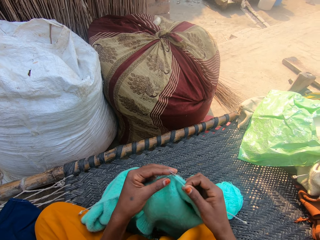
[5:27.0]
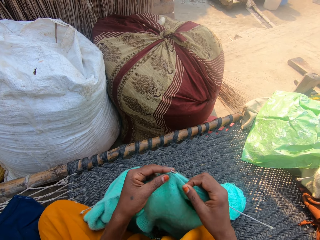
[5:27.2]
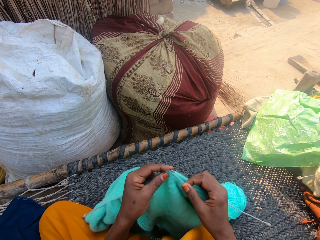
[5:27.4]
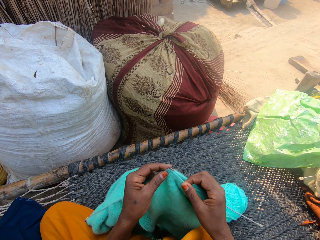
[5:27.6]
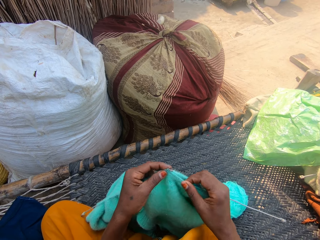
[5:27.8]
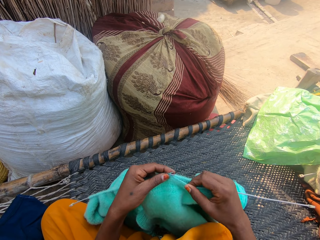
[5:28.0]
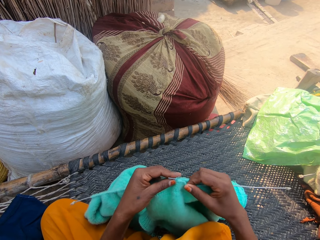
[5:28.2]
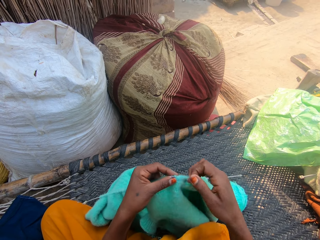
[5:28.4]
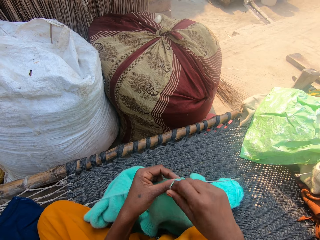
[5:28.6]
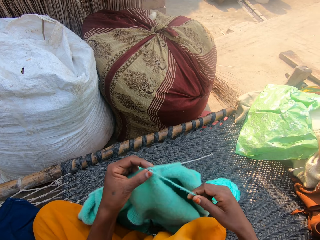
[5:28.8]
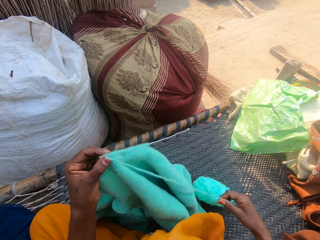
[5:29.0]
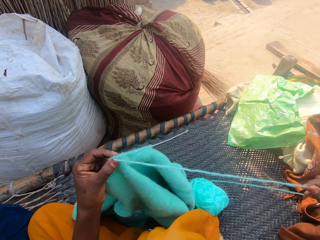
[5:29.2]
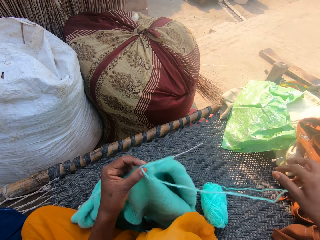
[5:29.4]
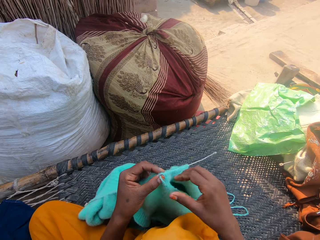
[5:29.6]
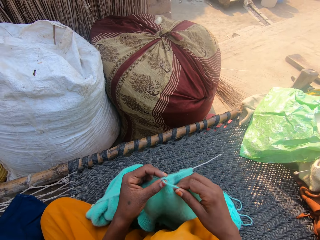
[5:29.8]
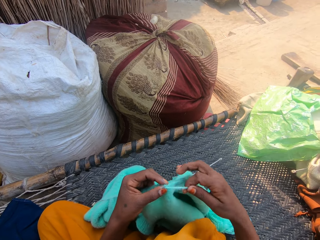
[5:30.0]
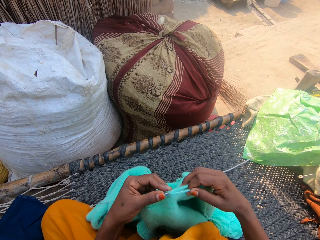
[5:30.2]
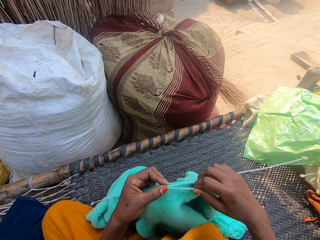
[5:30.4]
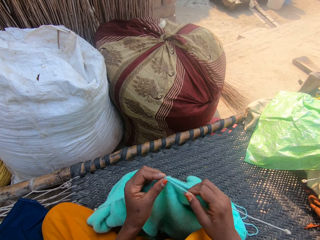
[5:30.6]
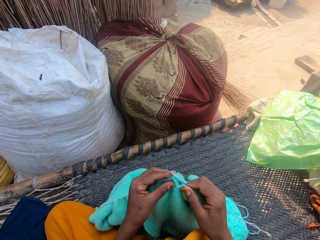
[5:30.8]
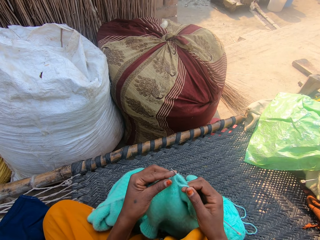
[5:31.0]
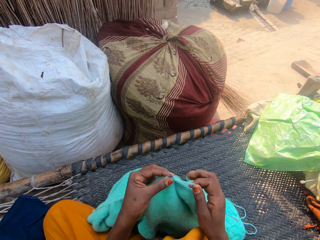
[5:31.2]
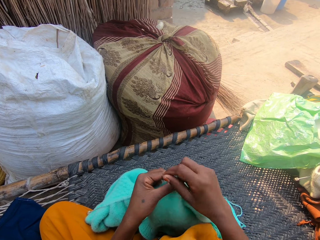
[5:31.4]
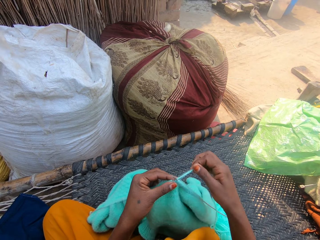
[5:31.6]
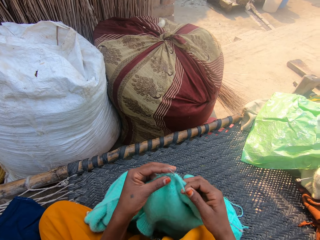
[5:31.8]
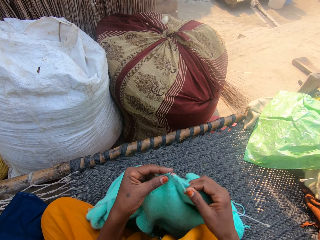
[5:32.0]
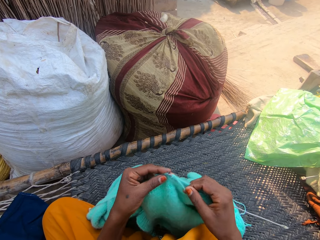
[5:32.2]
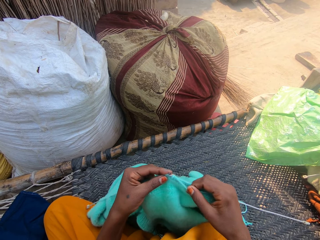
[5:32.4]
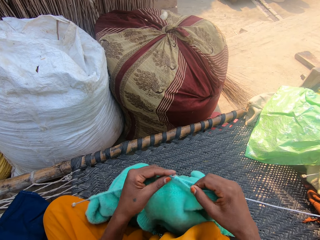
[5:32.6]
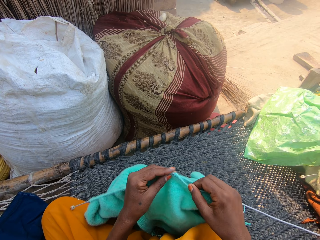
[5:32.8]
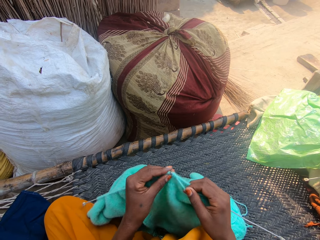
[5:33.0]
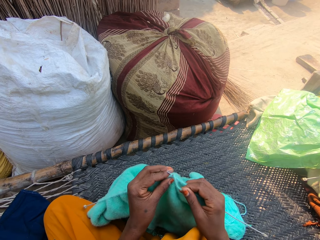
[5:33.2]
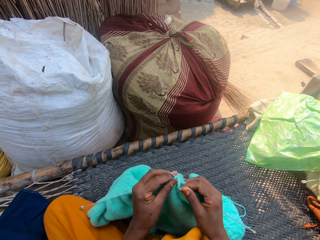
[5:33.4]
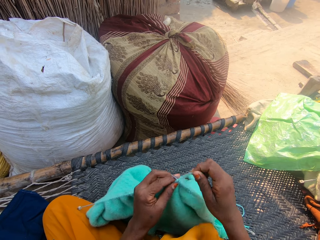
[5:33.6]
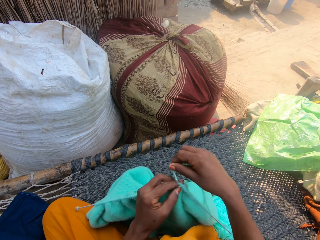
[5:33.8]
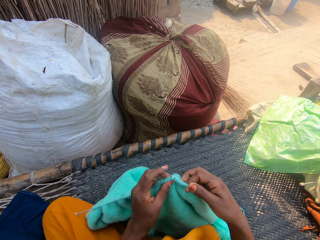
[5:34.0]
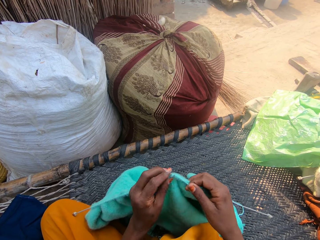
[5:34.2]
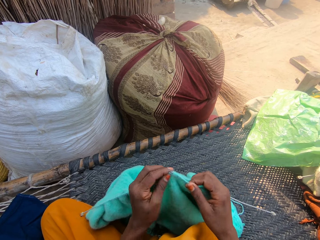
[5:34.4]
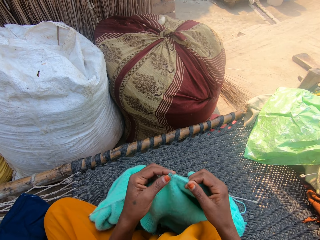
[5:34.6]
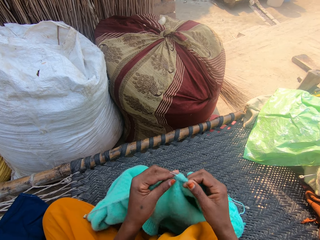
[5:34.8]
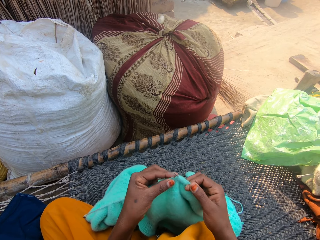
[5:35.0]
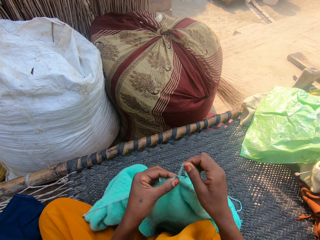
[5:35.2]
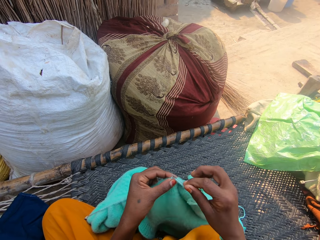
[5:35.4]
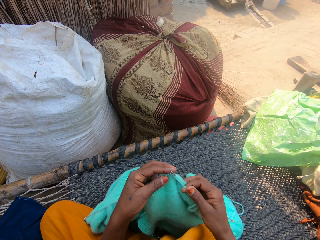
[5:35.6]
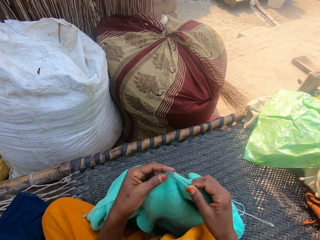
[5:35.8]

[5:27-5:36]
The camera wearer spreads out the thread. They pull more yarn from the ball of yarn. They knit the sweater with the pair of needles and the yarn.

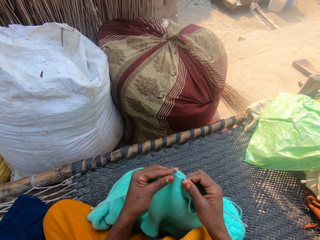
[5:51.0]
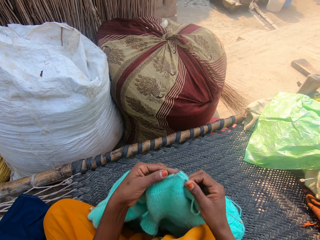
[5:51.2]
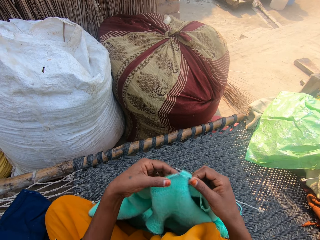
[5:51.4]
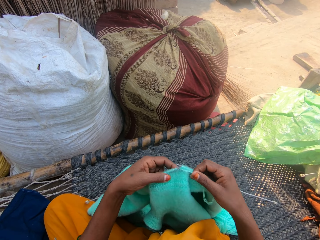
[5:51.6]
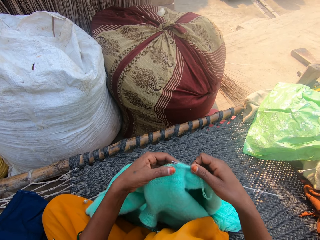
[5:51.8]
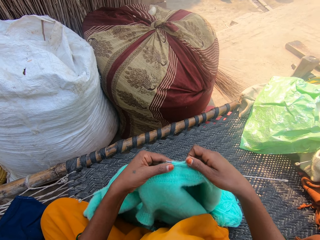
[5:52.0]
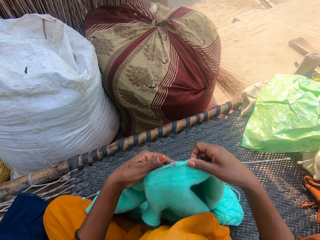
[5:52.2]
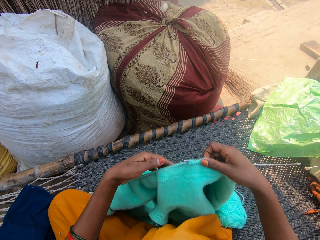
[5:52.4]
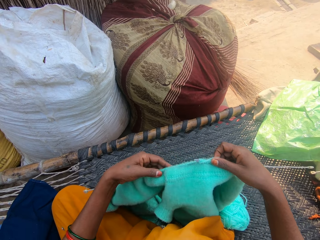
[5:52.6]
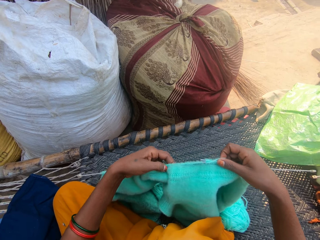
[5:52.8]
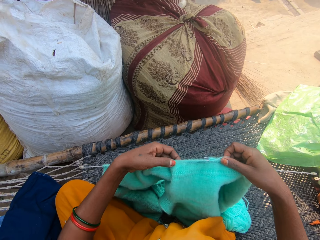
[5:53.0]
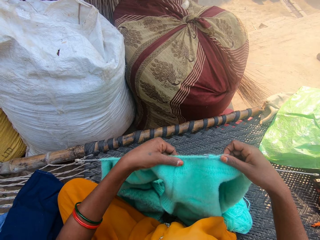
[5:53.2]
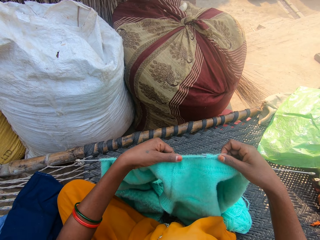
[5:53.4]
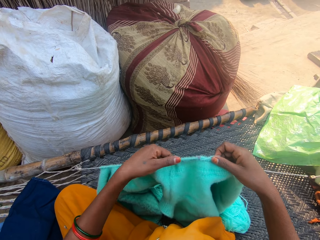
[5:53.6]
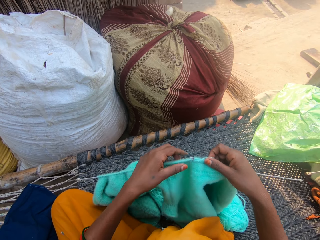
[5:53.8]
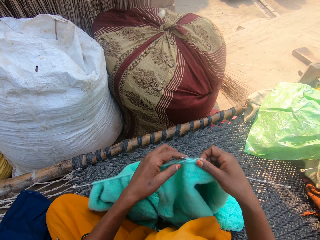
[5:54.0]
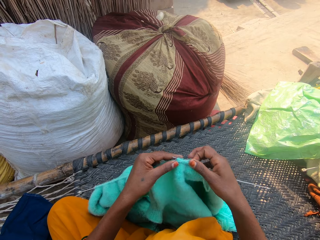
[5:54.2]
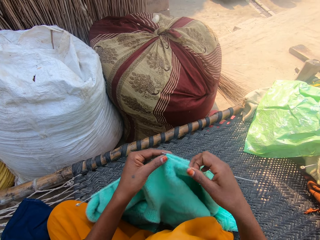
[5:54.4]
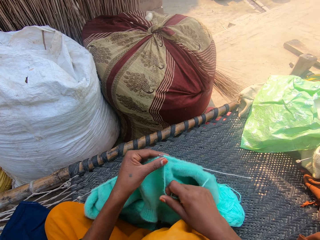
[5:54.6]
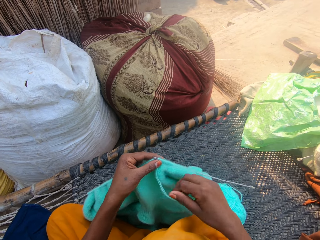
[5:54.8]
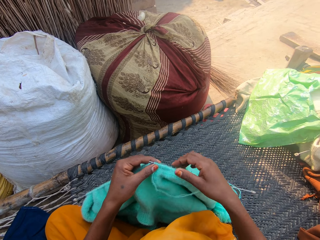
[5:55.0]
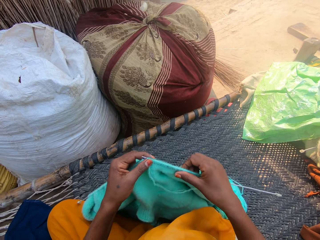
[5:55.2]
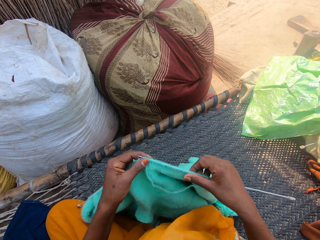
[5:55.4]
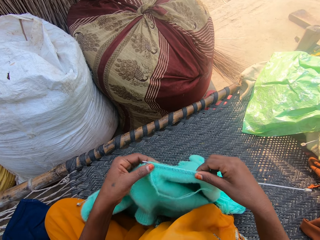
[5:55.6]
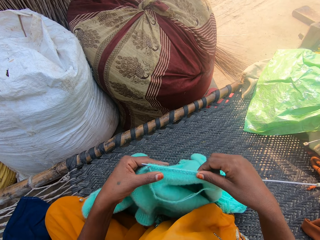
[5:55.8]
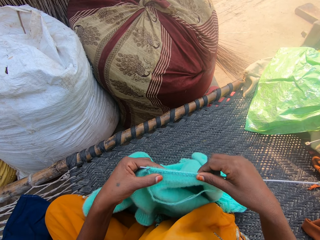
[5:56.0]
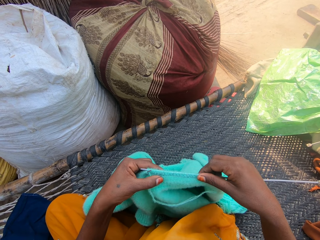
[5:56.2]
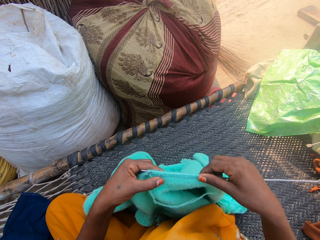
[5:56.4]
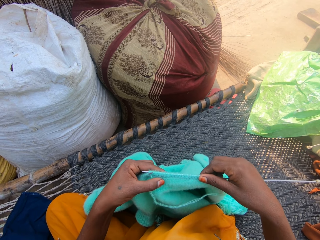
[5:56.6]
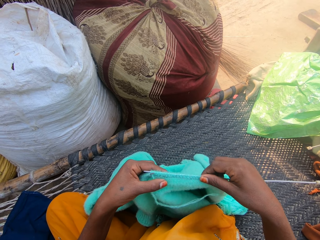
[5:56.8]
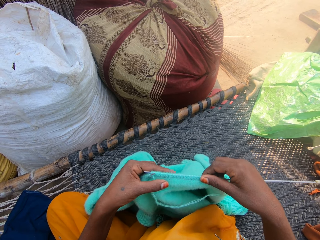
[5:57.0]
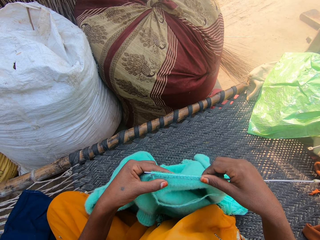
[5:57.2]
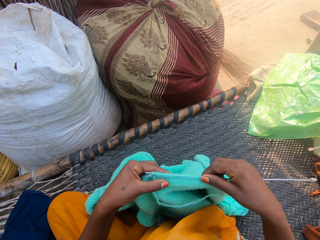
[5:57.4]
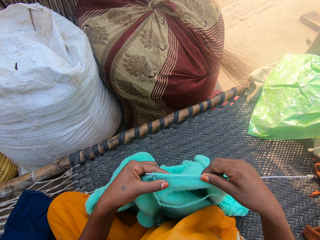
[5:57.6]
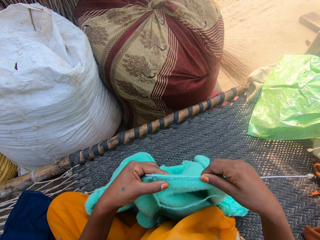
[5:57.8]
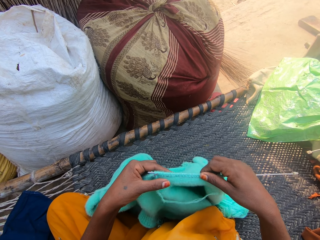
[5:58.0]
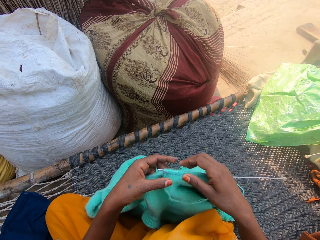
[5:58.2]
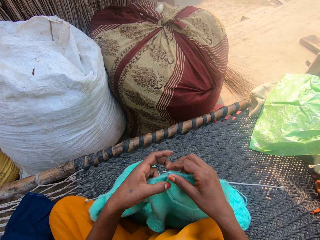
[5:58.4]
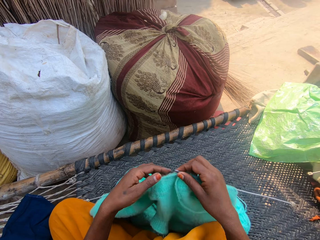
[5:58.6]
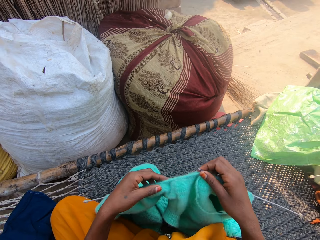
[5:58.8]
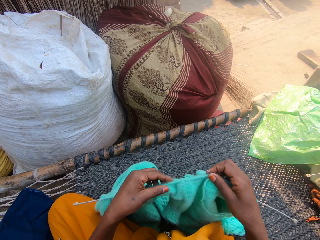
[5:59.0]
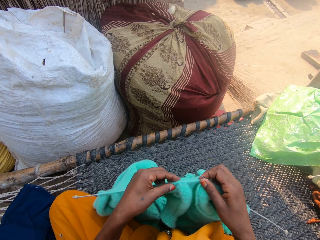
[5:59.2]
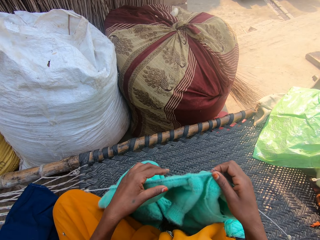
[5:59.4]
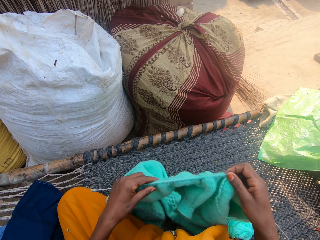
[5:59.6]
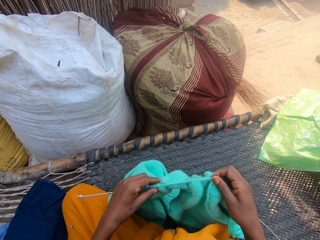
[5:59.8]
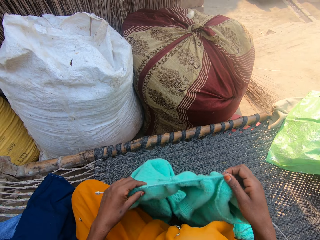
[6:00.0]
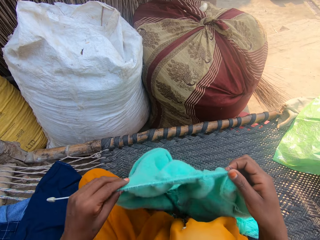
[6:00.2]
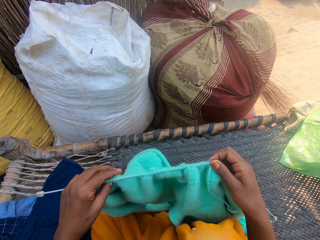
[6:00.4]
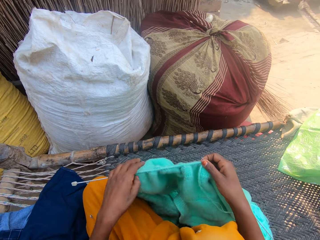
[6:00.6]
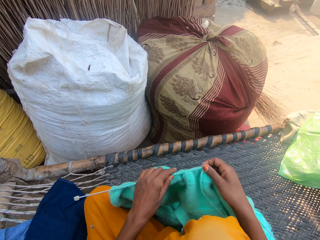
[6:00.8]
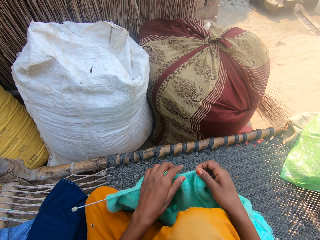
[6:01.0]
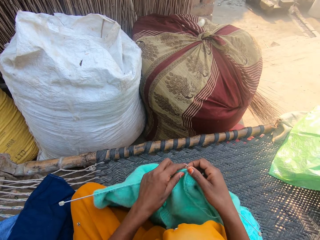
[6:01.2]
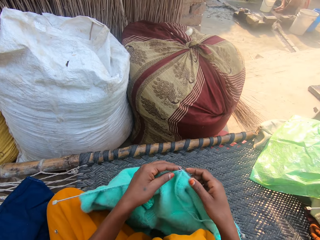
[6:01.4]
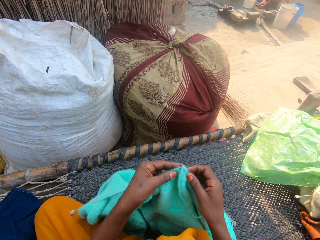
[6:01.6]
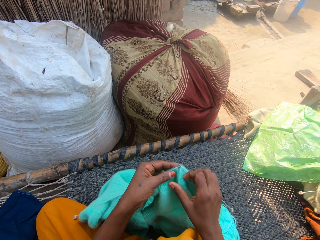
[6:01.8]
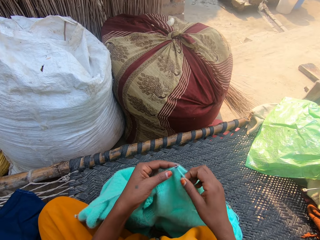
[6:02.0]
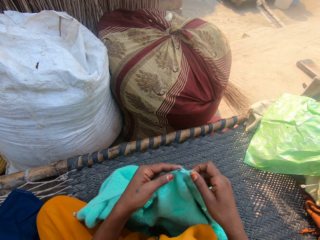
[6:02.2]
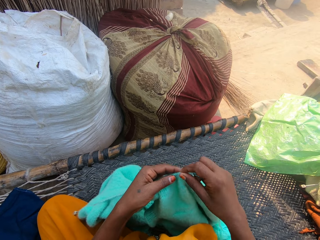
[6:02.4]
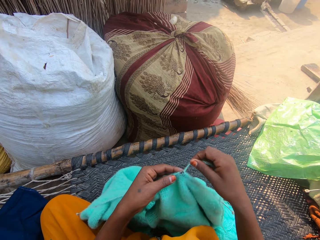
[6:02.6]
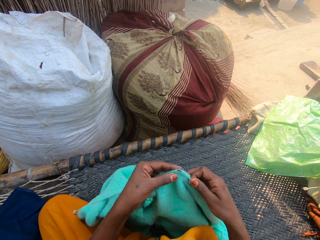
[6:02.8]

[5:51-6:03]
The camera wearer adjusts the sweater or fabric on the needles. They crochet the fabric, straighten the fabric and adjust the fabric. They knit the sweater with the pair of needles and the yarn.
